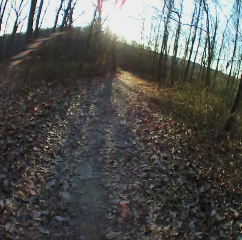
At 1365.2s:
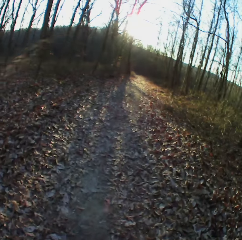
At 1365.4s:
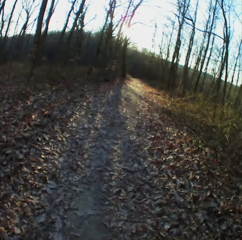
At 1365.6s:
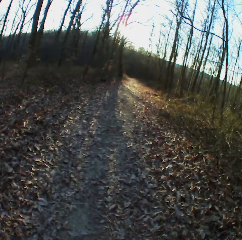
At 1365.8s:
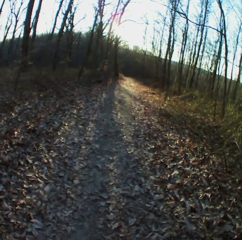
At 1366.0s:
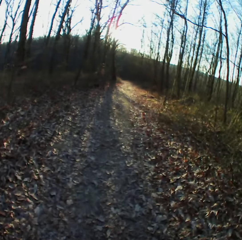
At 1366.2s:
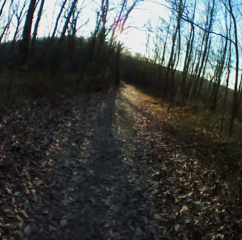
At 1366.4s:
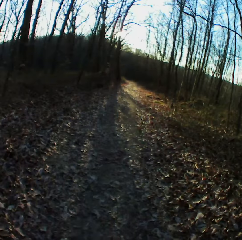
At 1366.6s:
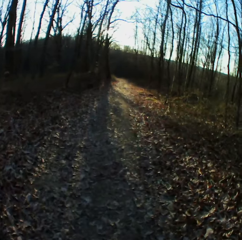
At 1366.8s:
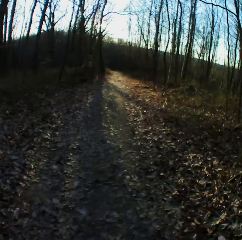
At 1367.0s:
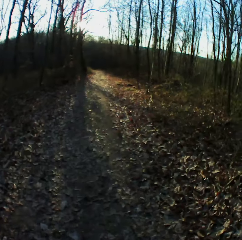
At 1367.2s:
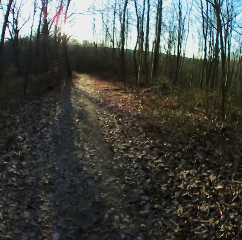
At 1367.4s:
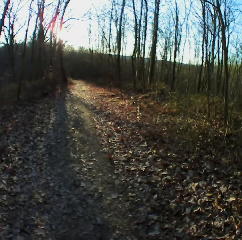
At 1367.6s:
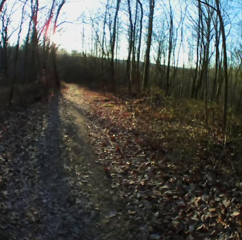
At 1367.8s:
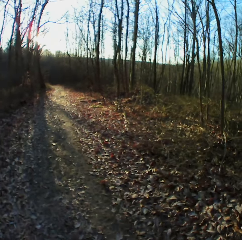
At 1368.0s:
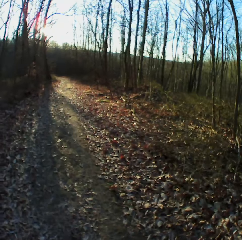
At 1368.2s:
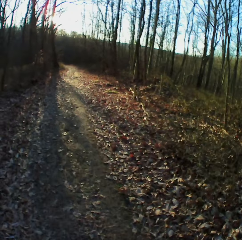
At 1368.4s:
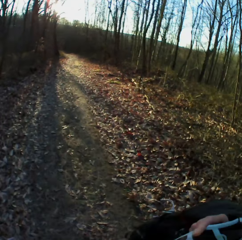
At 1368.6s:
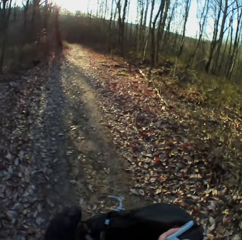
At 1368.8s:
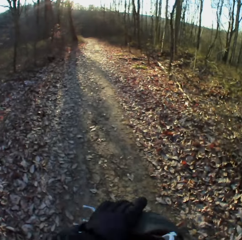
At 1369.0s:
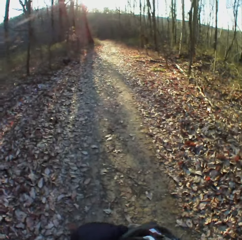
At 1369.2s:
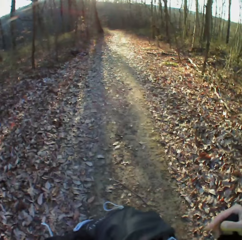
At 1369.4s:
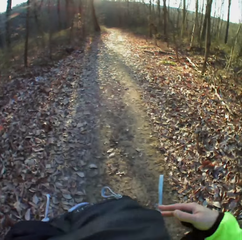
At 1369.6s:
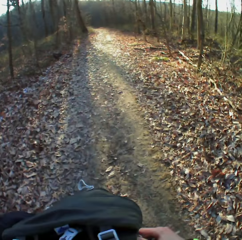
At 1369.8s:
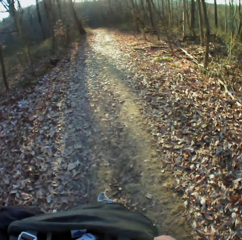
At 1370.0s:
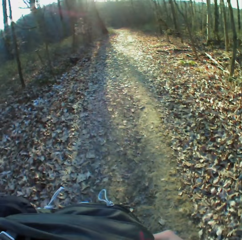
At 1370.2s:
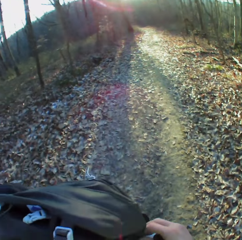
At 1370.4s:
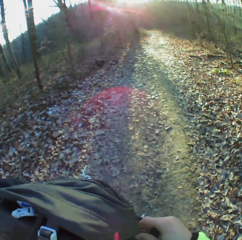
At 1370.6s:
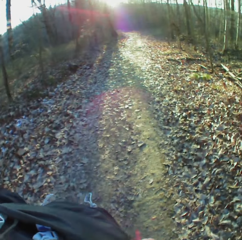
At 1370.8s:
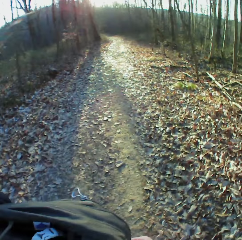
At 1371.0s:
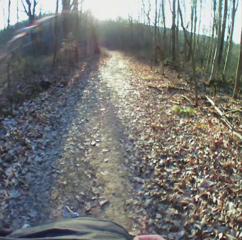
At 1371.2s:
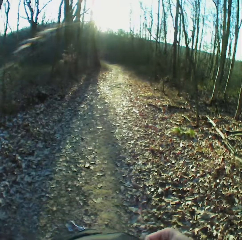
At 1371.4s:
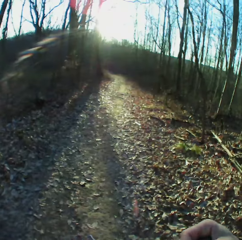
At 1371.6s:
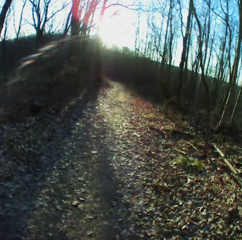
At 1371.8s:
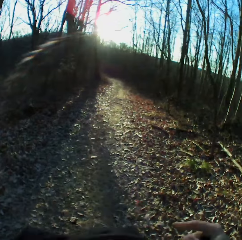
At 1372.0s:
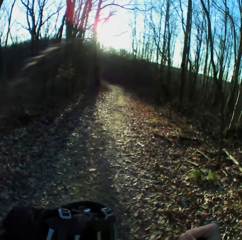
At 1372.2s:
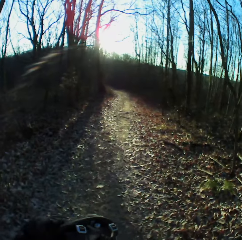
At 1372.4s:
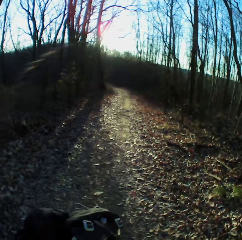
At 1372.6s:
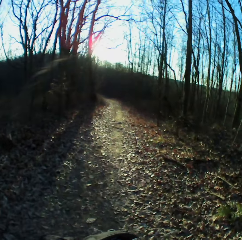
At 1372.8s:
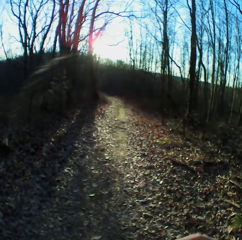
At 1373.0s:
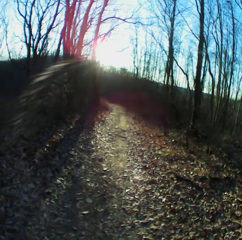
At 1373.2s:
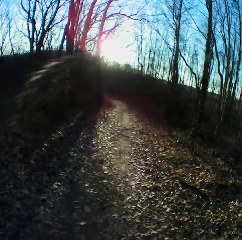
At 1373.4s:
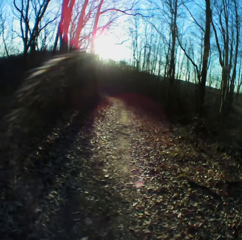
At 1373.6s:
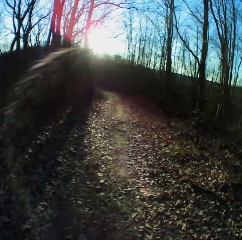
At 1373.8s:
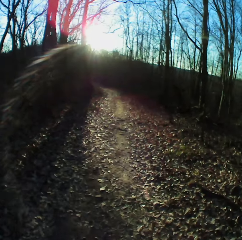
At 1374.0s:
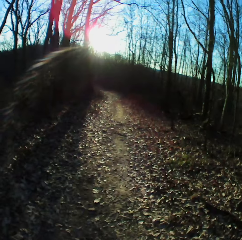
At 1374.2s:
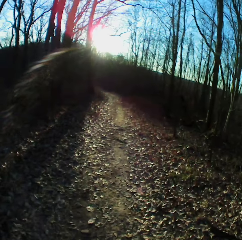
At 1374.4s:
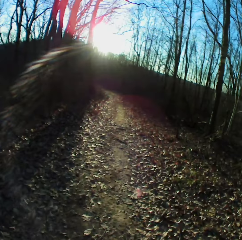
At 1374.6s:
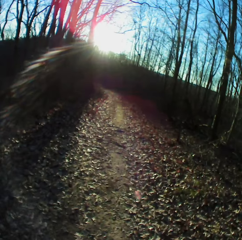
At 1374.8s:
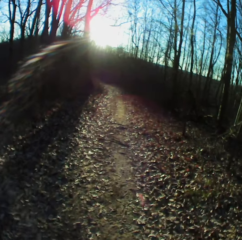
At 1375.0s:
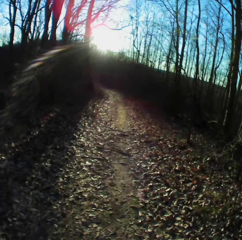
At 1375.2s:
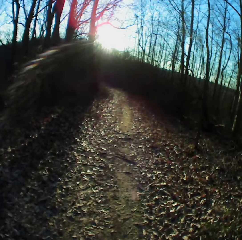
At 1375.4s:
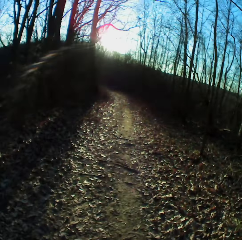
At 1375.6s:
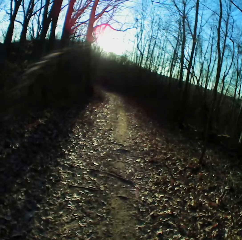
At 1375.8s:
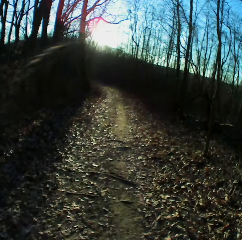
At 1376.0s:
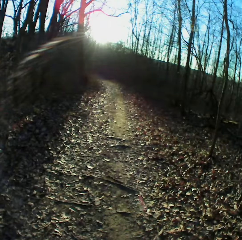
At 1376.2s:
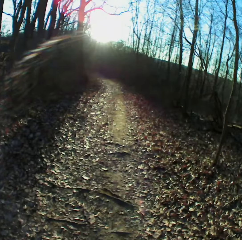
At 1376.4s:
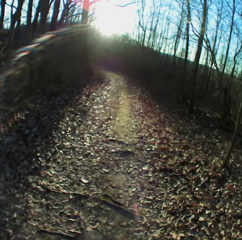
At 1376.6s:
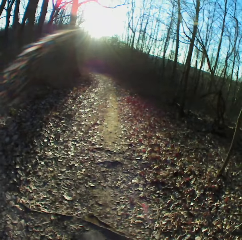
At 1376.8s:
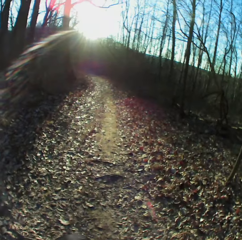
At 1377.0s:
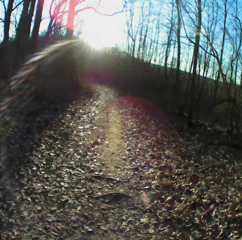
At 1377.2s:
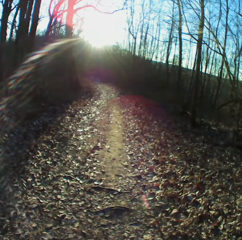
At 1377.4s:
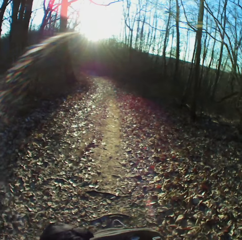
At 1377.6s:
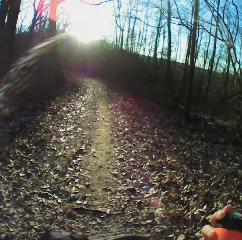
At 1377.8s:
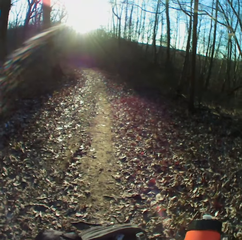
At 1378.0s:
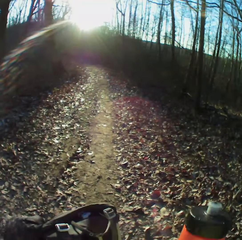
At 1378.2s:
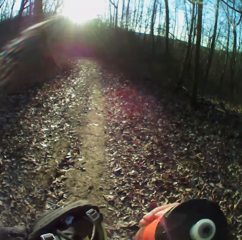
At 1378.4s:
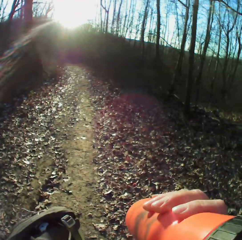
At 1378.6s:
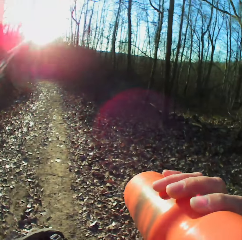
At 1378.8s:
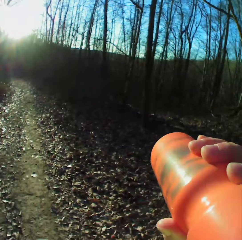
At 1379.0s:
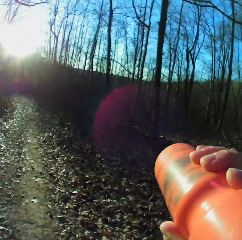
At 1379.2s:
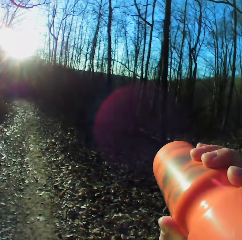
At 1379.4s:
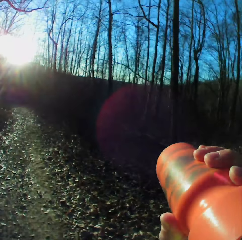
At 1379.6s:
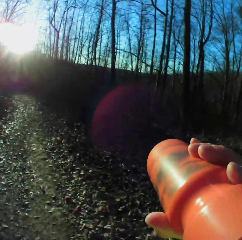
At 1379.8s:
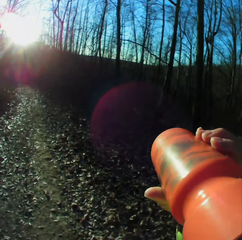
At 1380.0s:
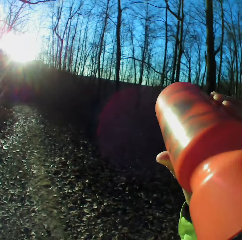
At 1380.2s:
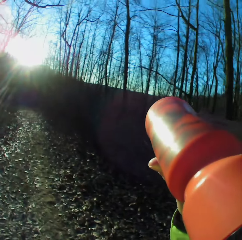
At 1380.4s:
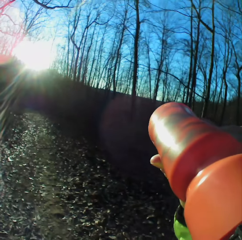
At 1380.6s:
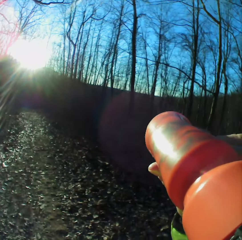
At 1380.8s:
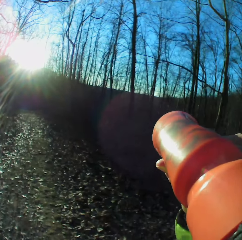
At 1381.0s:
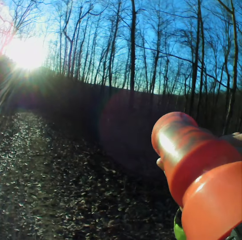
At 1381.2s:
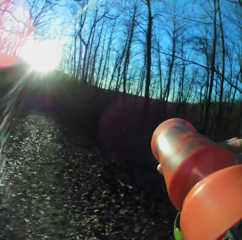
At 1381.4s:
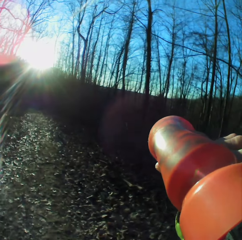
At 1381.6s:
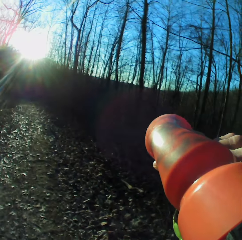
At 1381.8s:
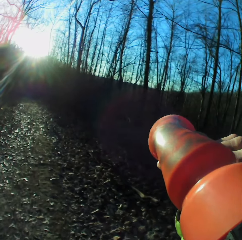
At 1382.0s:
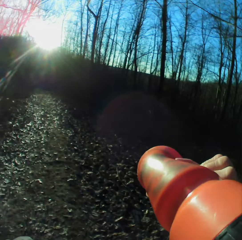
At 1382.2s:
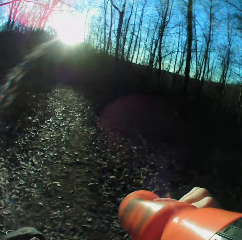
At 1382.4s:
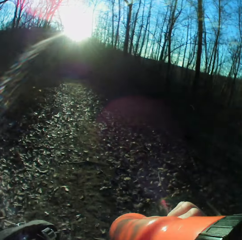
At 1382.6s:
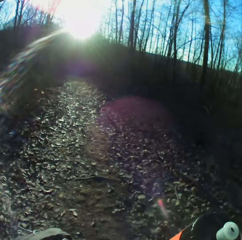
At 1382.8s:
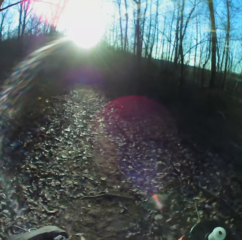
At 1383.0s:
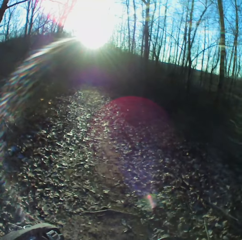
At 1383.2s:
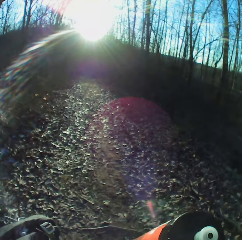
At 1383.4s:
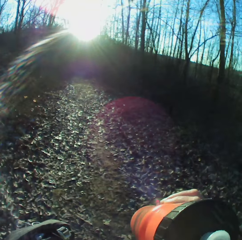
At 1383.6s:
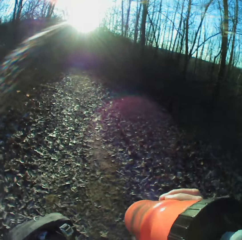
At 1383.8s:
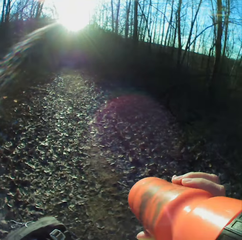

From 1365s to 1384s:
The camera wearer takes the video. They hold something. They pick up the bag. They take the video. They walk down the forest. They drink the water.

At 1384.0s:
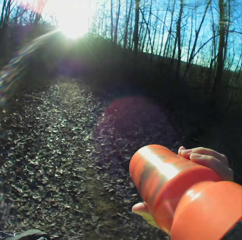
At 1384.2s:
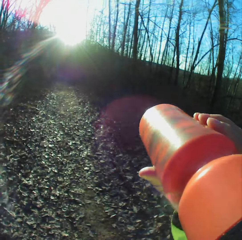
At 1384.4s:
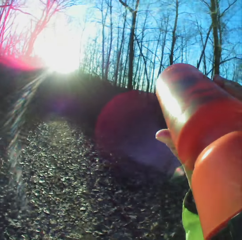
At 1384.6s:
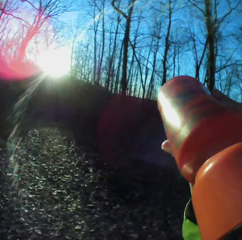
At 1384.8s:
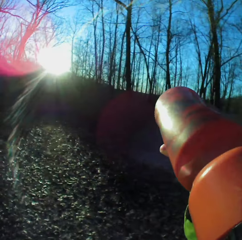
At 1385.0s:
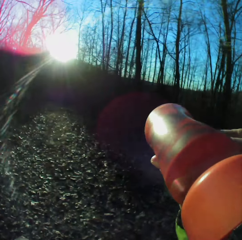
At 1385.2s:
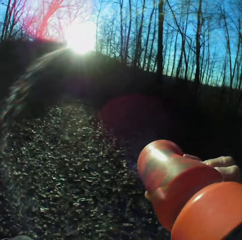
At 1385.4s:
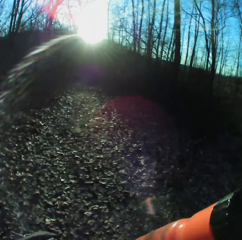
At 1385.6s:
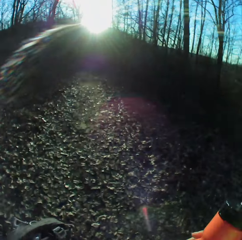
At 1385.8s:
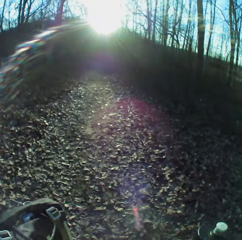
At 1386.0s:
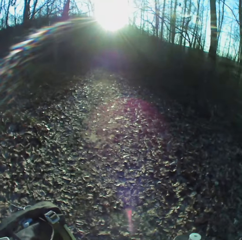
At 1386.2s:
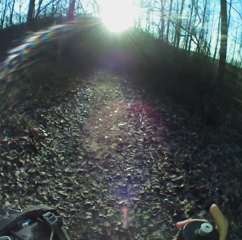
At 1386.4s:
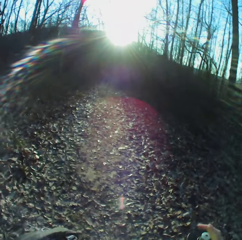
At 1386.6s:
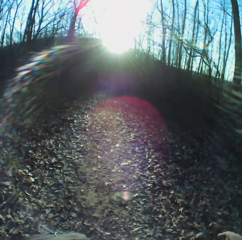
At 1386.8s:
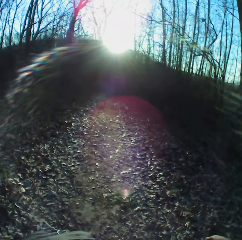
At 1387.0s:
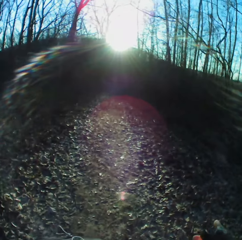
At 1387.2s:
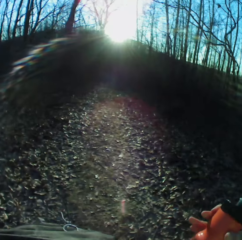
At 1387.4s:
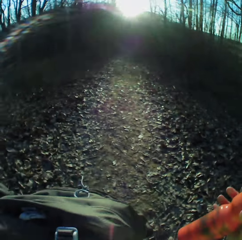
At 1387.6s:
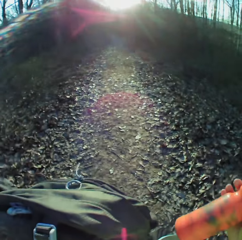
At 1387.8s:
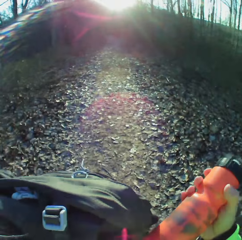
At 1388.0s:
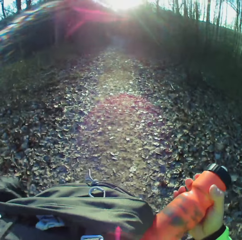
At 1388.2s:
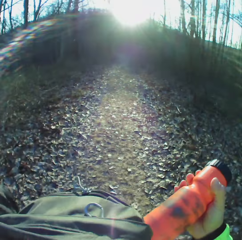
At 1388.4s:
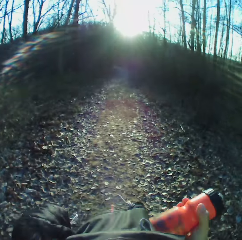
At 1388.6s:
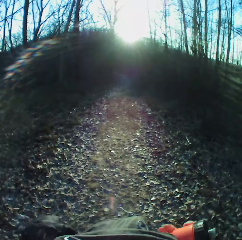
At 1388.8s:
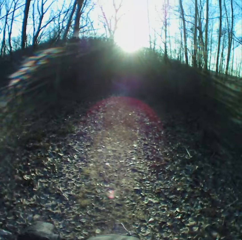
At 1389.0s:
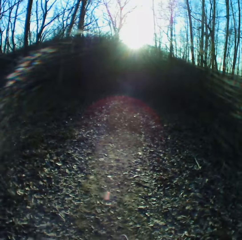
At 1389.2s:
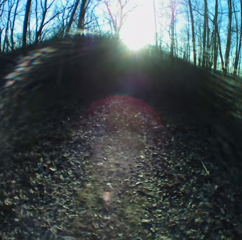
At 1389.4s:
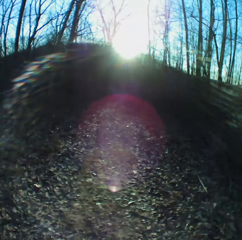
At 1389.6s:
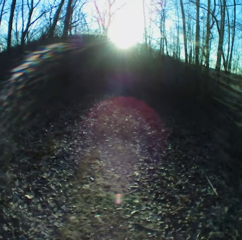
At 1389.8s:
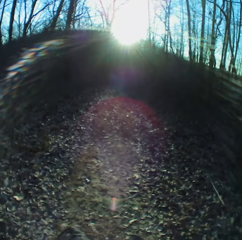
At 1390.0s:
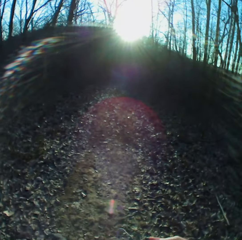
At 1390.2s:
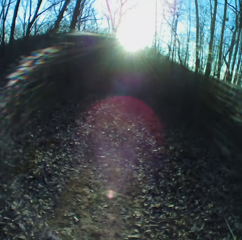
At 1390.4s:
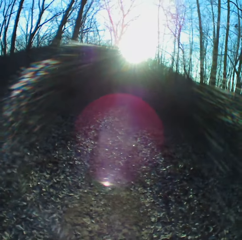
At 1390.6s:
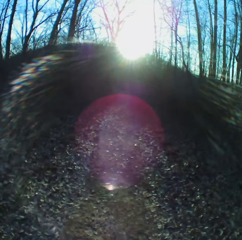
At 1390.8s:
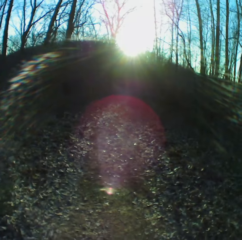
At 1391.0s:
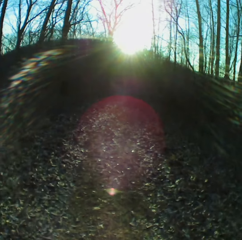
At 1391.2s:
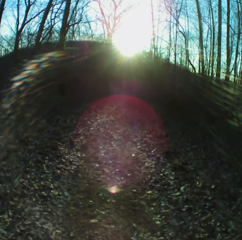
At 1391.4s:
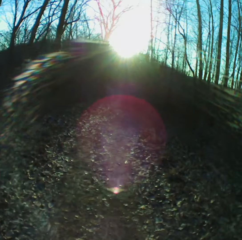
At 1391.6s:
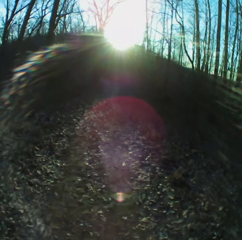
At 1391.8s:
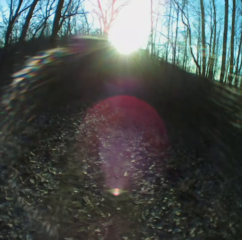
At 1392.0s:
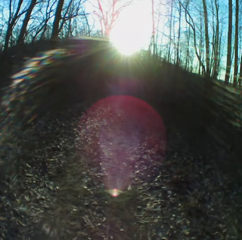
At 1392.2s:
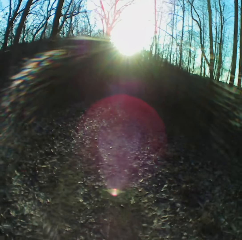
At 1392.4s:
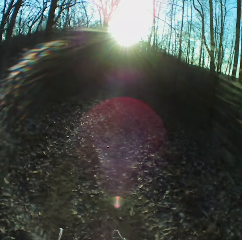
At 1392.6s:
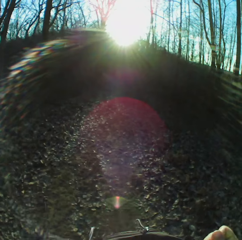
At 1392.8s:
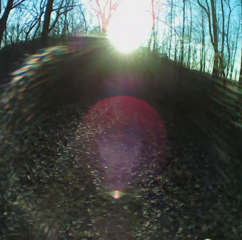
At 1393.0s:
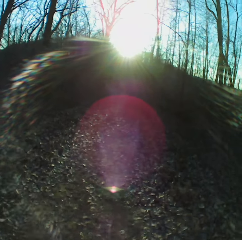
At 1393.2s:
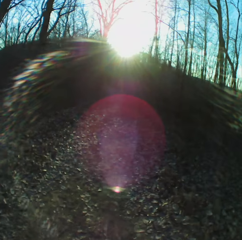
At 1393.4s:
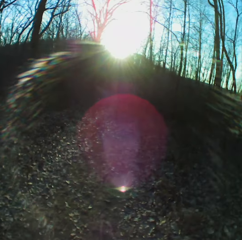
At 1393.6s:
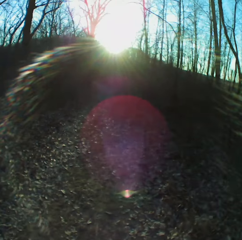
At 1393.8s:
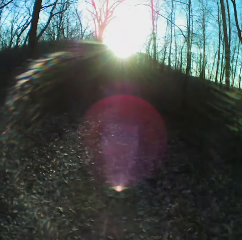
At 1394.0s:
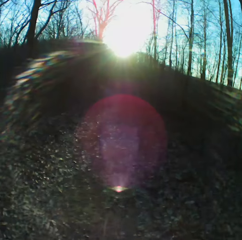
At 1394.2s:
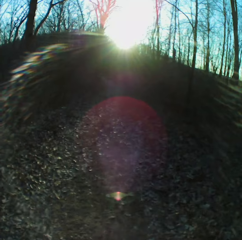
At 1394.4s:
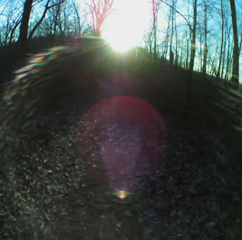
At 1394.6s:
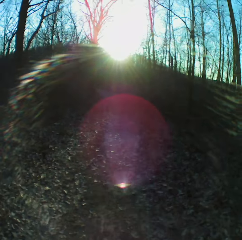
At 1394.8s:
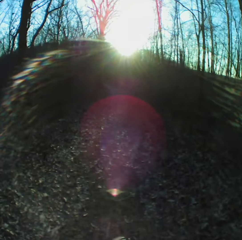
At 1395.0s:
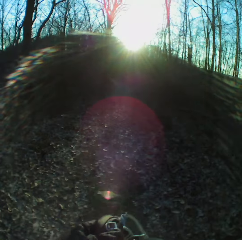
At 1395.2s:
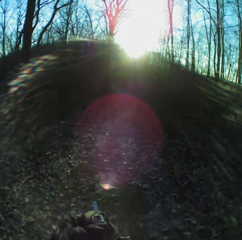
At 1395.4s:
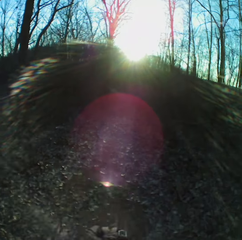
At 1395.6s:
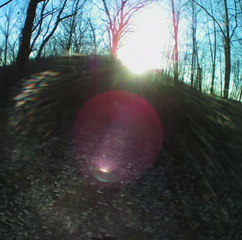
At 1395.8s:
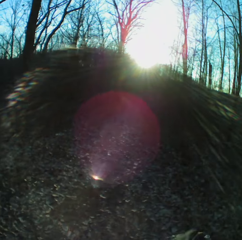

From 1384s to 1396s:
The camera wearer puts the water bottle in the bag. They walk down the forest.
